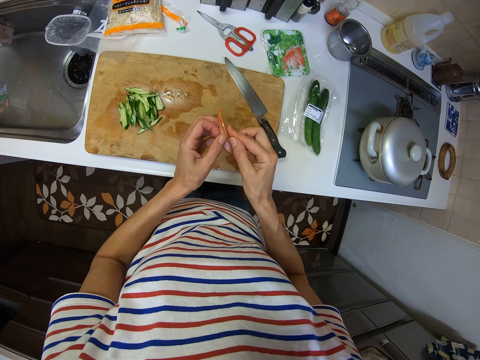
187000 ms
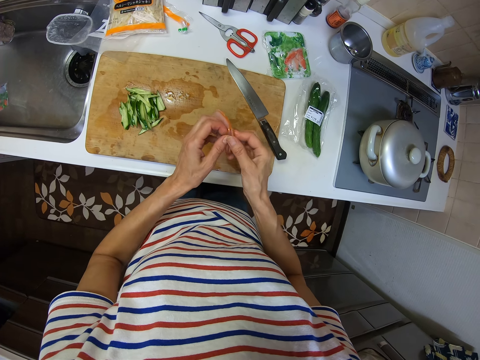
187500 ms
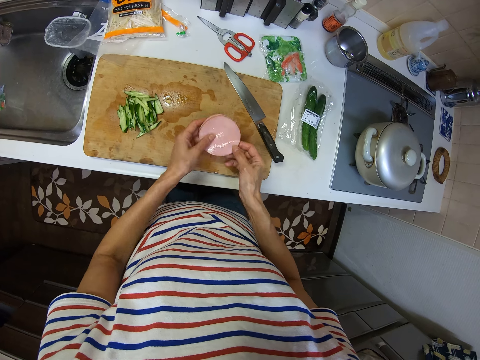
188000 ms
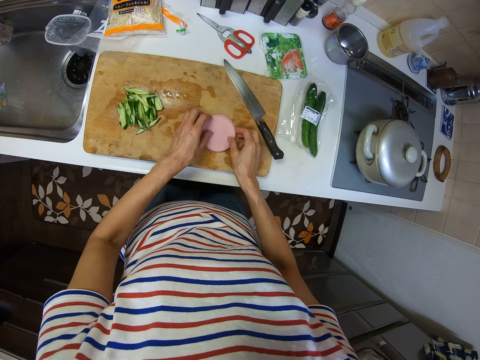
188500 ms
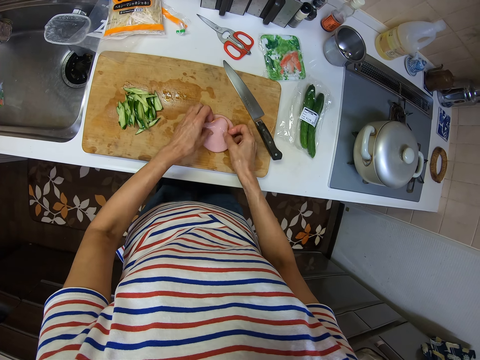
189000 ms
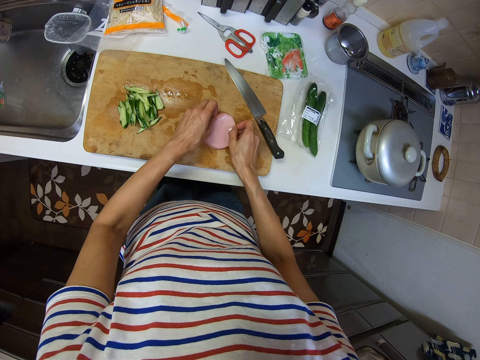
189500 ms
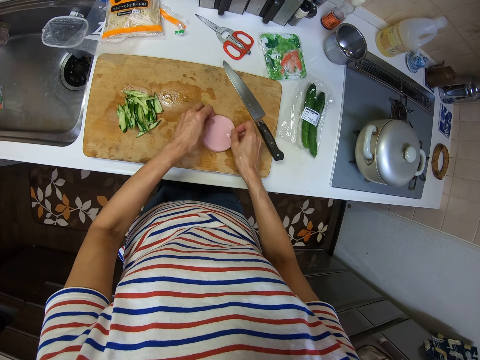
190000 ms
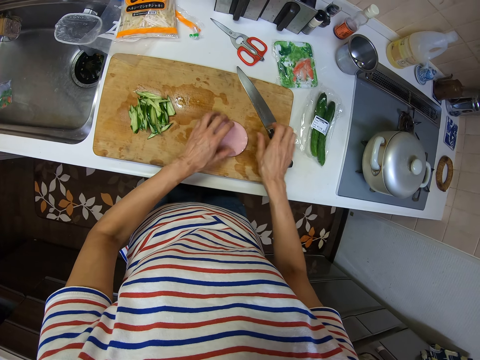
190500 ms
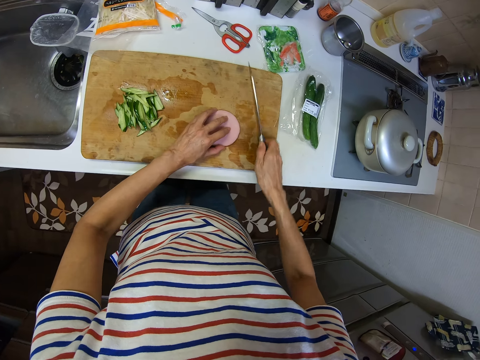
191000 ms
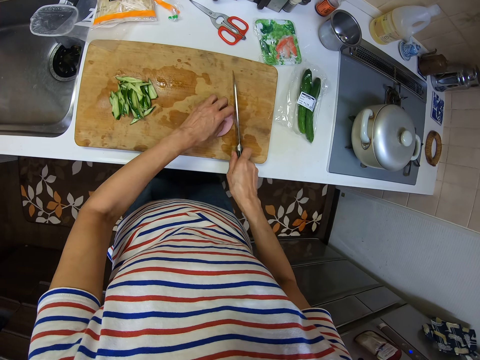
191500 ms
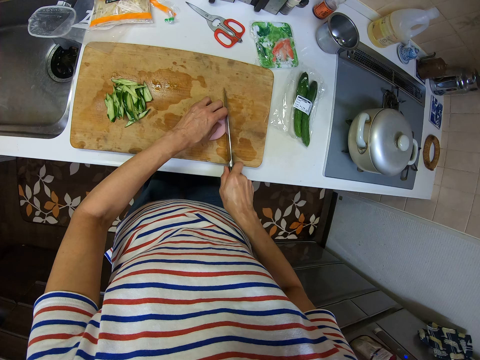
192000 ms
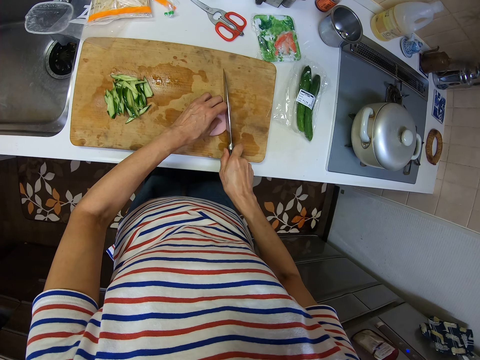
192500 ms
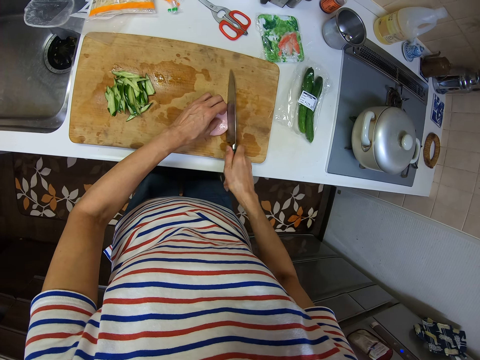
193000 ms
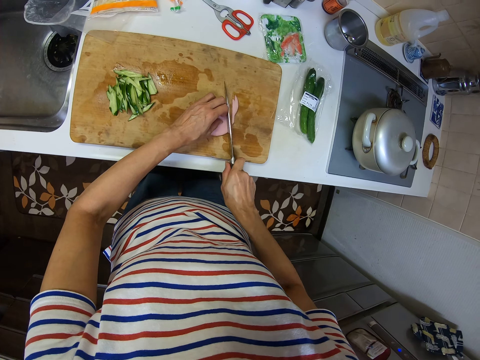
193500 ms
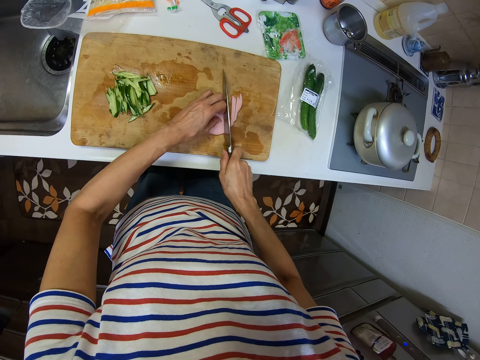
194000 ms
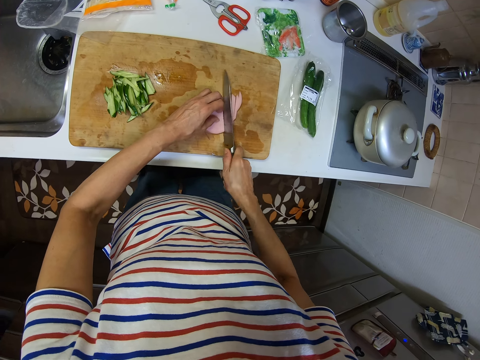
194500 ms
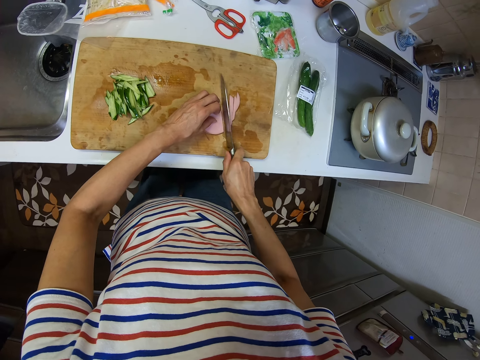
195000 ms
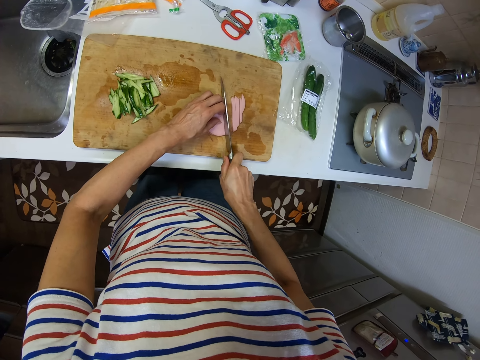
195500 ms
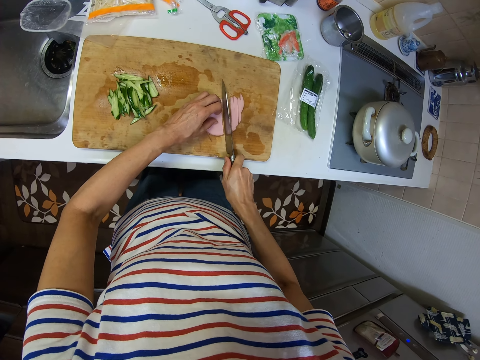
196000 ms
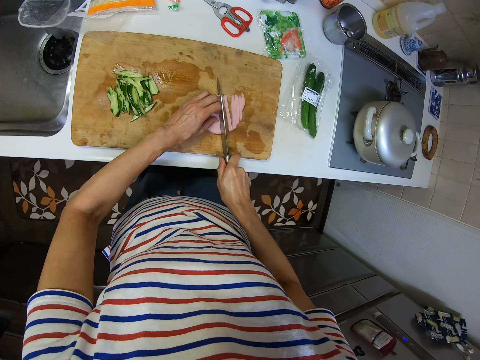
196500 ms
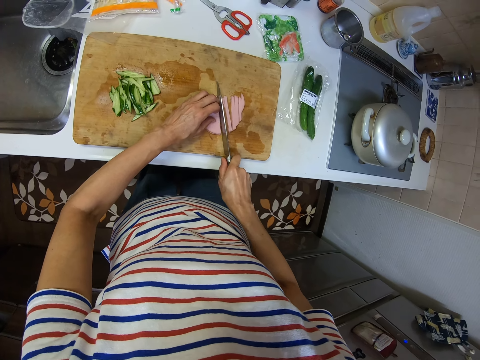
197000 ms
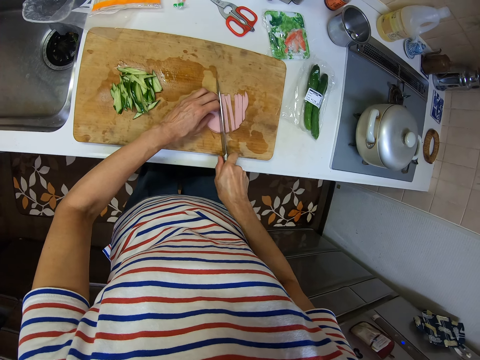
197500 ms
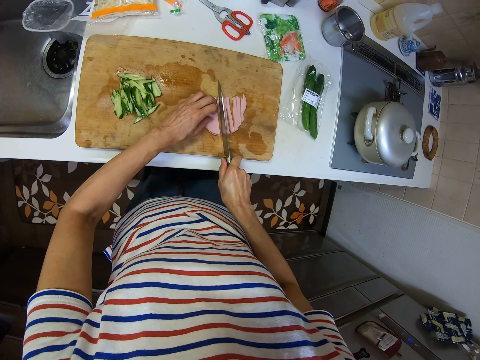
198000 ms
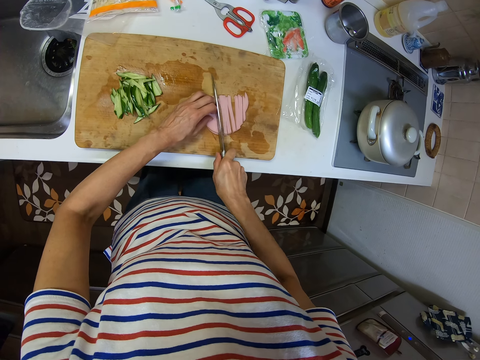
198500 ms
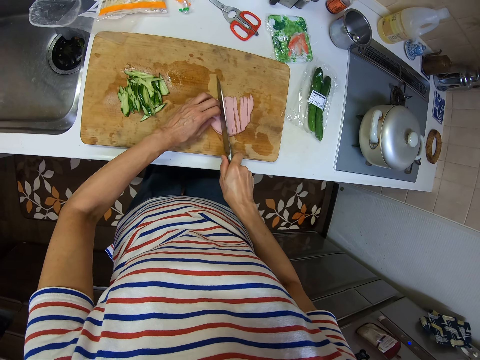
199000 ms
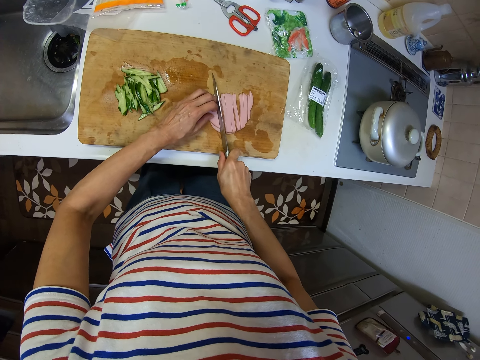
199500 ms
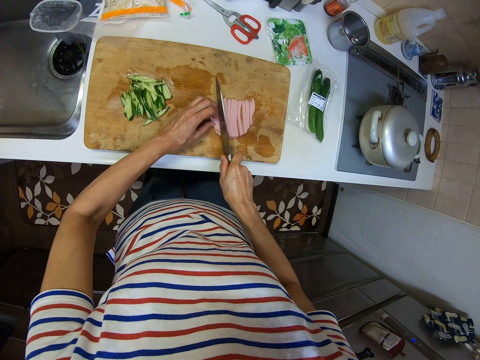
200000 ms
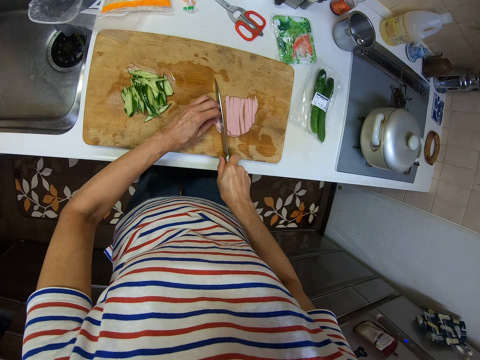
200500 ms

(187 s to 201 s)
The camera wearer sticks both pieces of ham together using both hands. He drops the ham on the chopping board. He picks up the knife with his right hand. He cuts the ham using the knife.

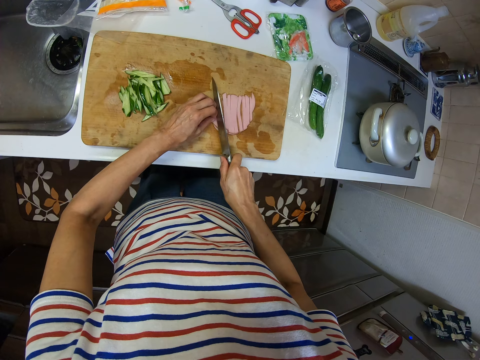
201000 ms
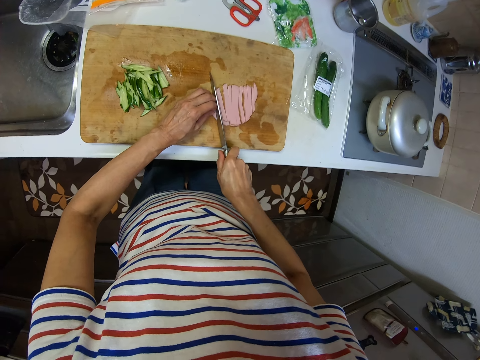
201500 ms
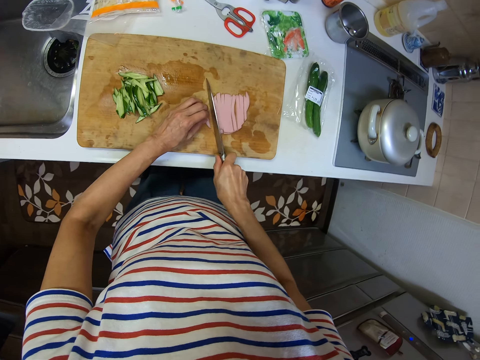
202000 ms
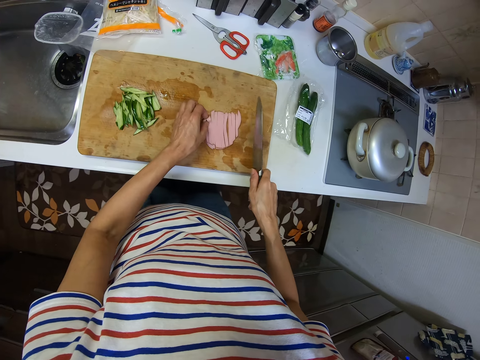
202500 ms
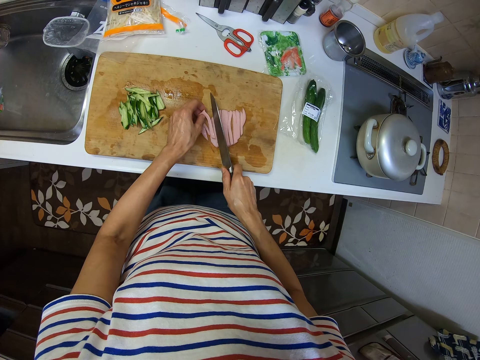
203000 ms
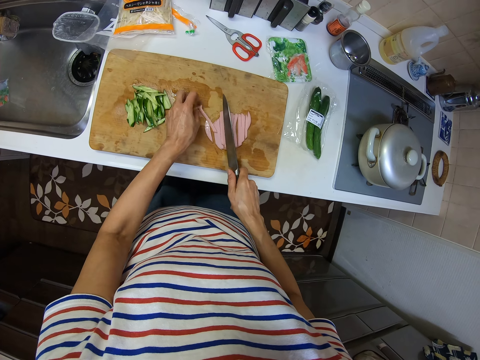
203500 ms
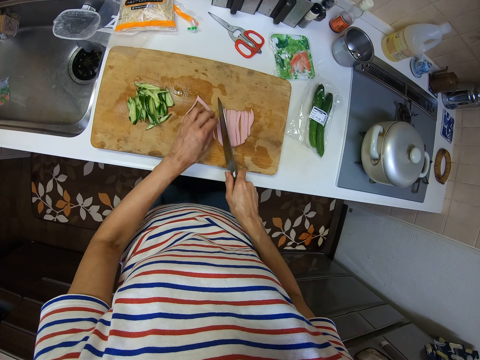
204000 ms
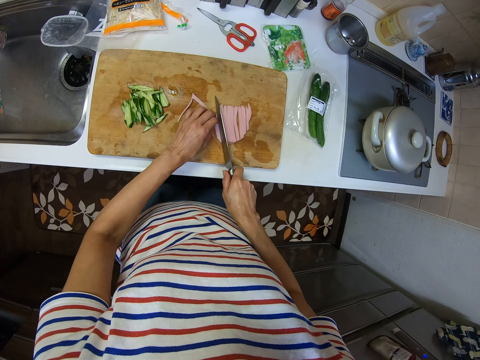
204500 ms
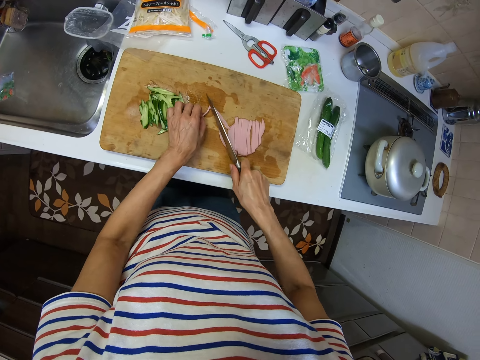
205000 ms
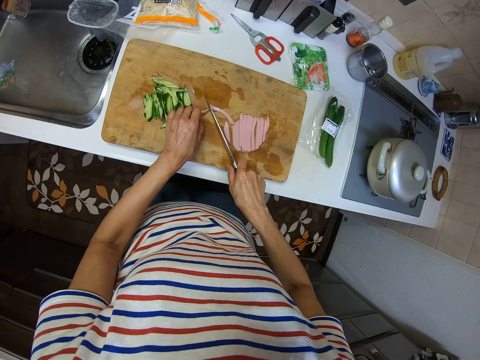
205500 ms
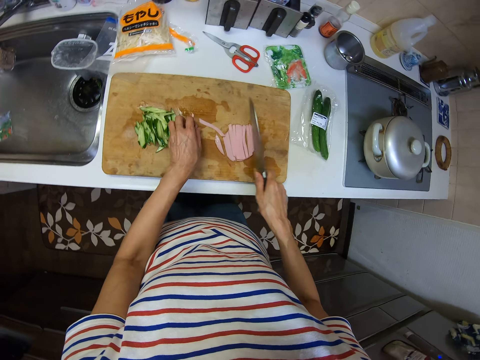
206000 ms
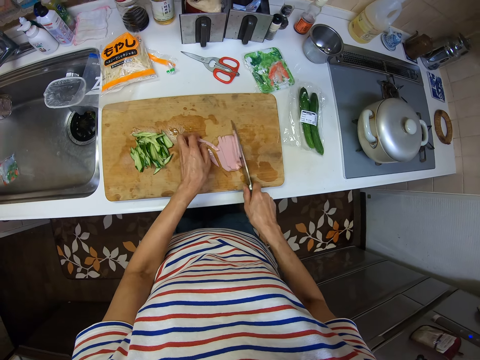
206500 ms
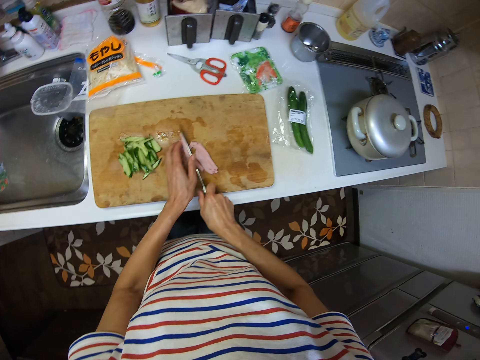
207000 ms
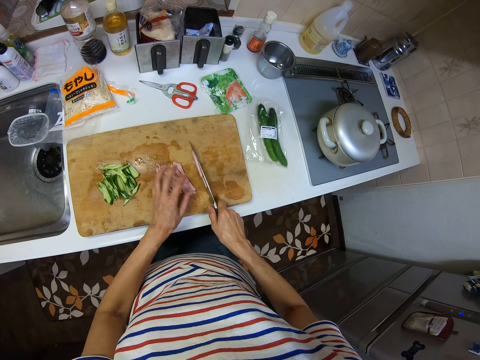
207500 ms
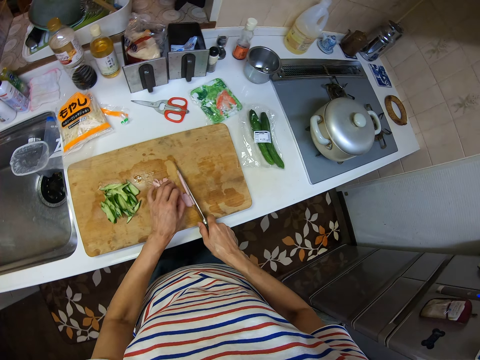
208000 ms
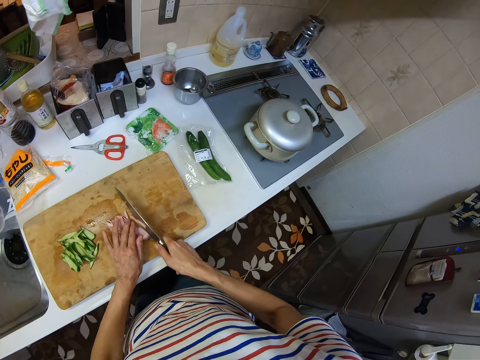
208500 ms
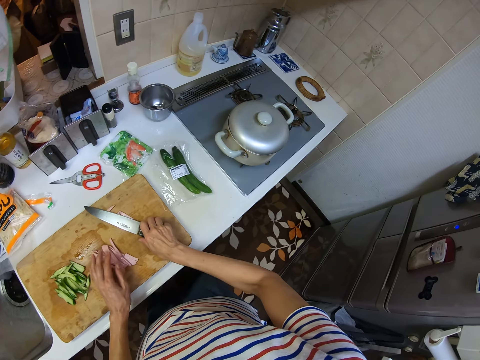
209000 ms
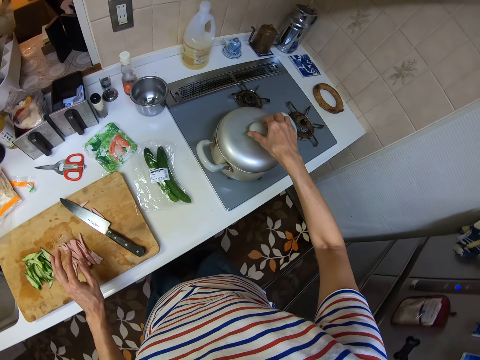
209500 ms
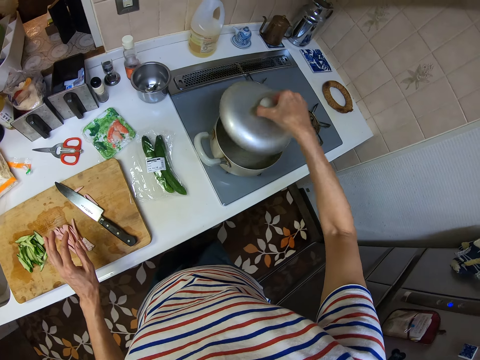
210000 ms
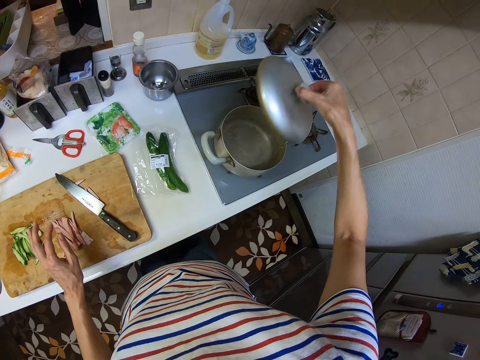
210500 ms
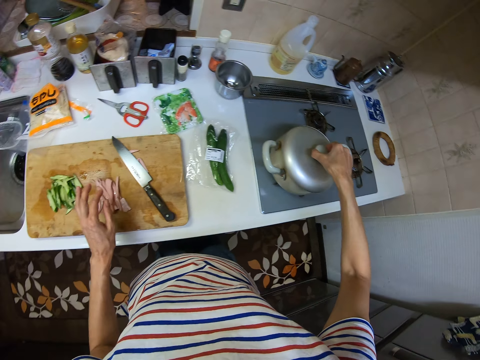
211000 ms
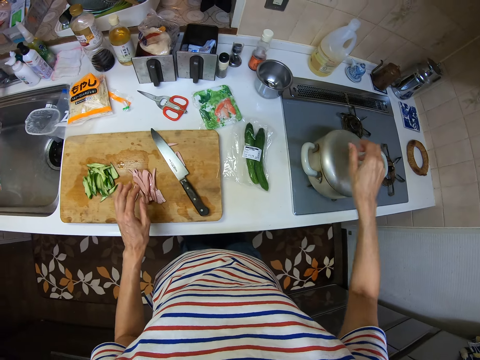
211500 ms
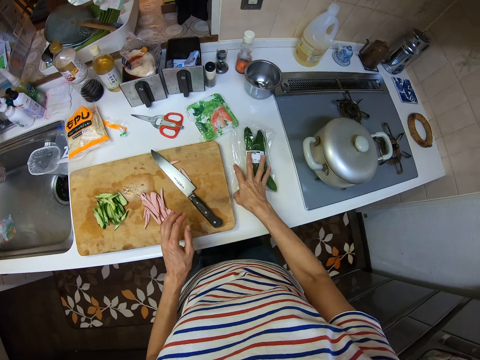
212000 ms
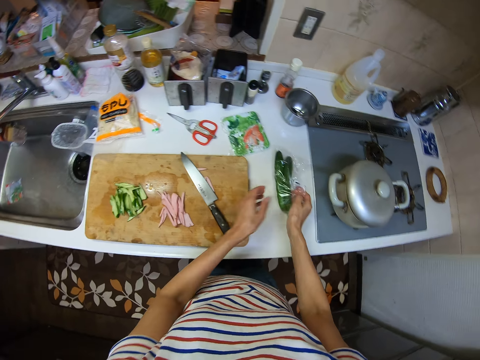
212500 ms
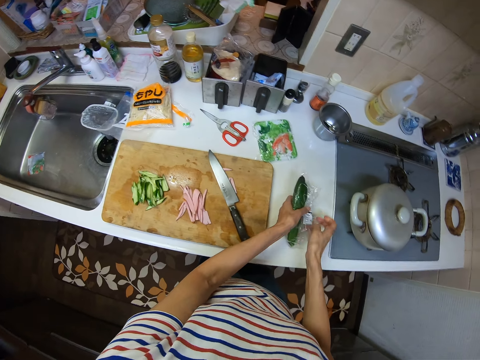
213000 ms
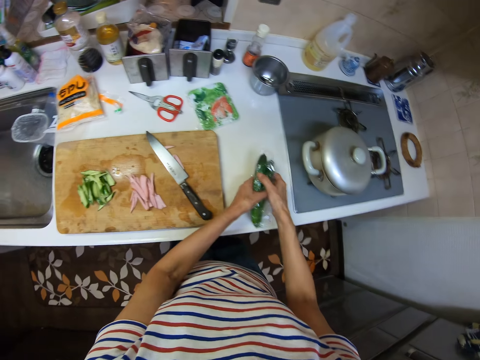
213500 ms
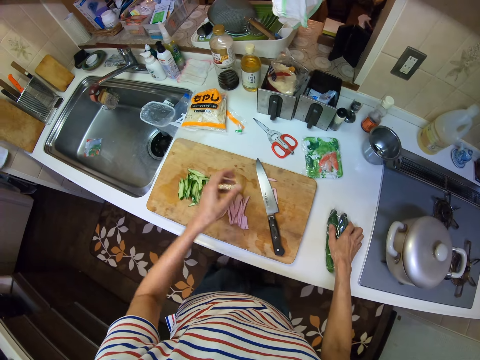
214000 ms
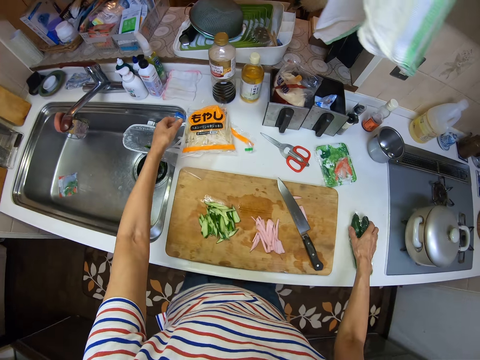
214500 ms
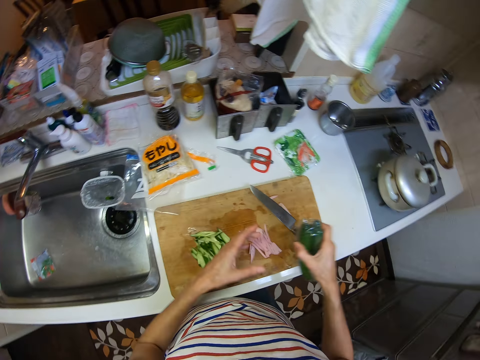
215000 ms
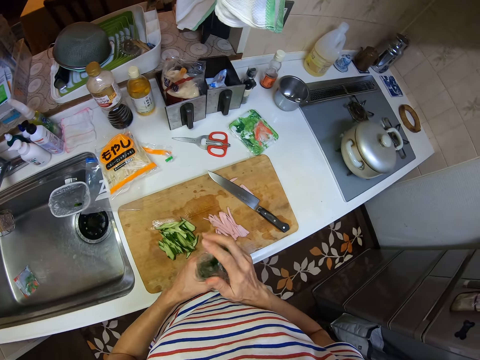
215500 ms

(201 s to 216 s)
The camera wearer moves the chopped piece aside. He removes a piece of ham from the knife with his left hand. He drops the knife on the chopping board using his right hand. He removes the lid of the pot using his right hand. He covers the pot with its lid using his right hand. He picks up a bag of cucumber from the kitchen countertop. He wraps the pack on the cucumber. He drops the bag of cucumber on the kitchen countertop using his right hand. He picks up the bag of cucumber from the kitchen countertop using his right hand. He holds the bag of cucumber with both hands.
